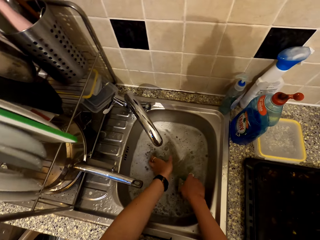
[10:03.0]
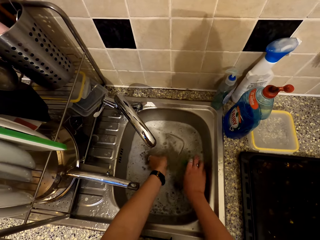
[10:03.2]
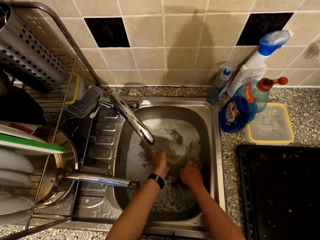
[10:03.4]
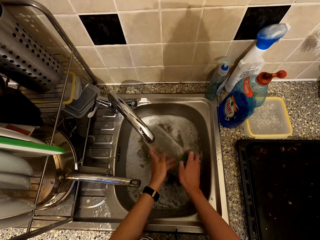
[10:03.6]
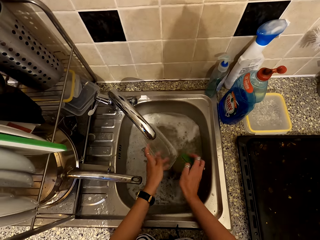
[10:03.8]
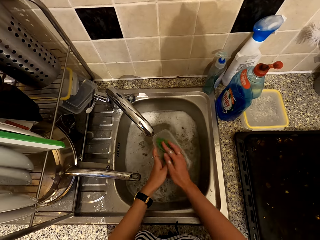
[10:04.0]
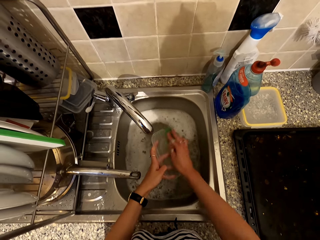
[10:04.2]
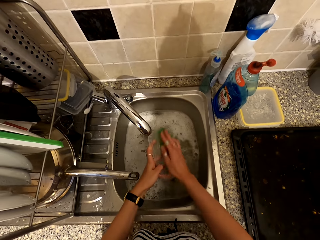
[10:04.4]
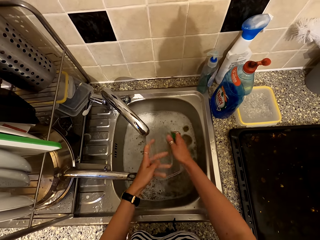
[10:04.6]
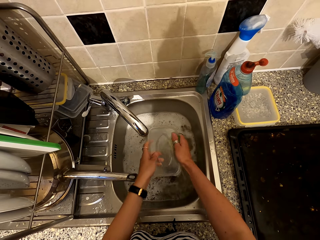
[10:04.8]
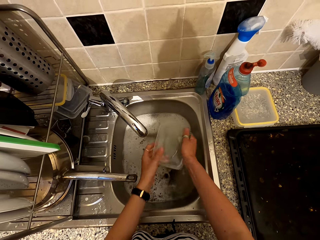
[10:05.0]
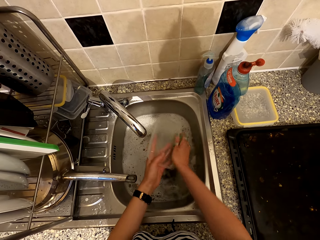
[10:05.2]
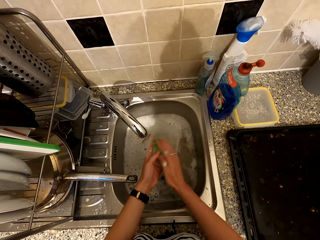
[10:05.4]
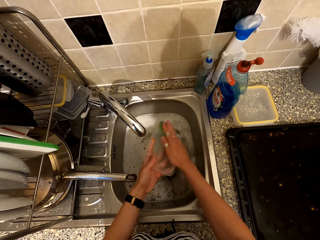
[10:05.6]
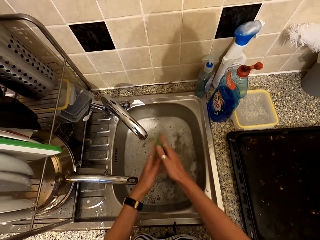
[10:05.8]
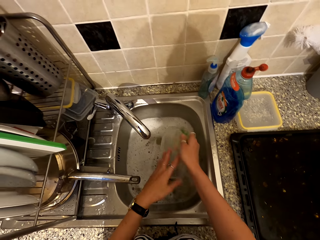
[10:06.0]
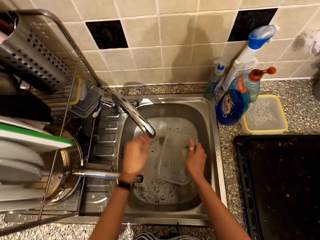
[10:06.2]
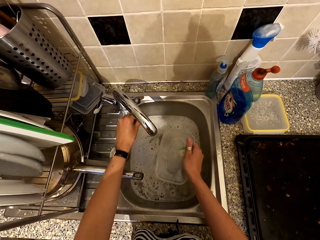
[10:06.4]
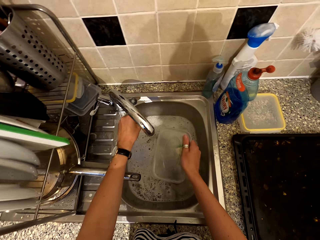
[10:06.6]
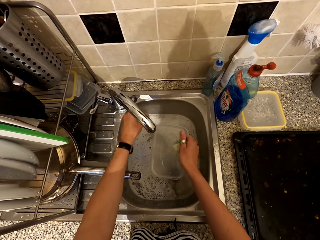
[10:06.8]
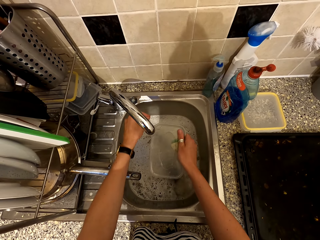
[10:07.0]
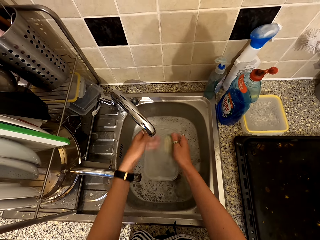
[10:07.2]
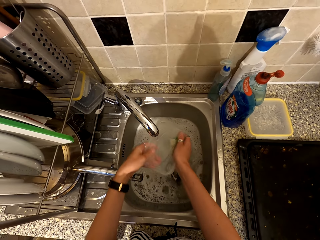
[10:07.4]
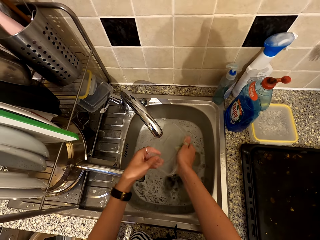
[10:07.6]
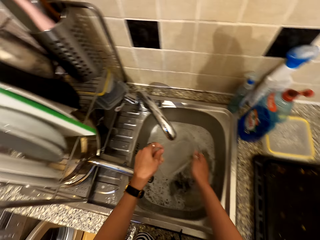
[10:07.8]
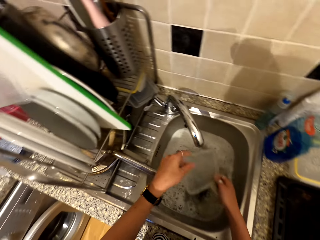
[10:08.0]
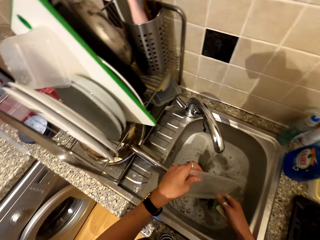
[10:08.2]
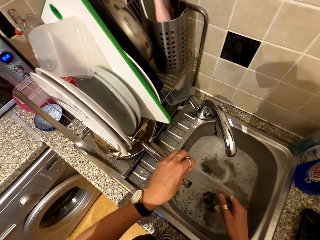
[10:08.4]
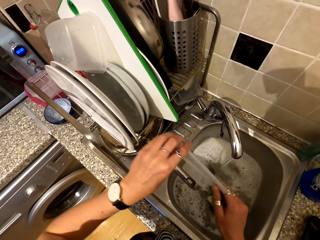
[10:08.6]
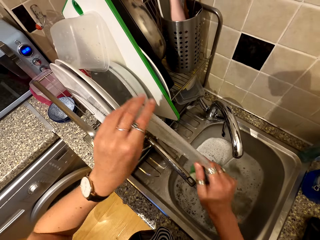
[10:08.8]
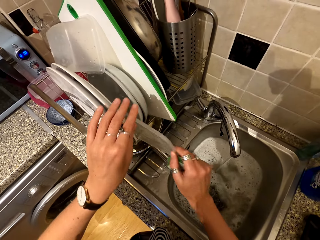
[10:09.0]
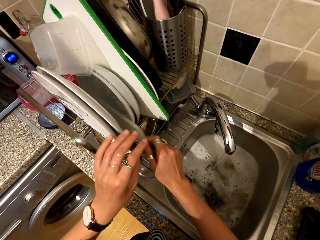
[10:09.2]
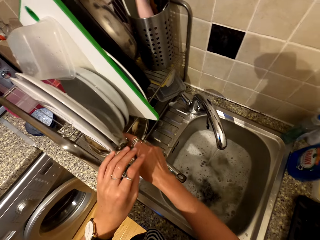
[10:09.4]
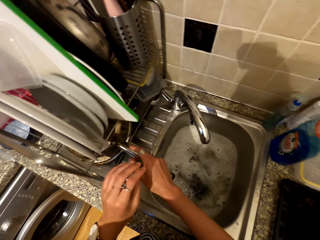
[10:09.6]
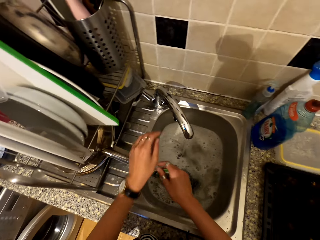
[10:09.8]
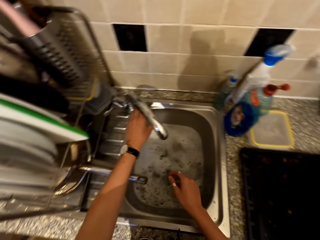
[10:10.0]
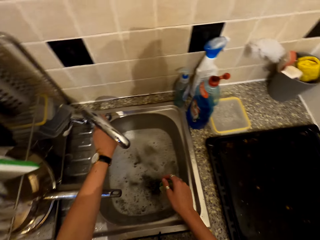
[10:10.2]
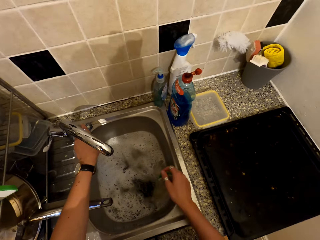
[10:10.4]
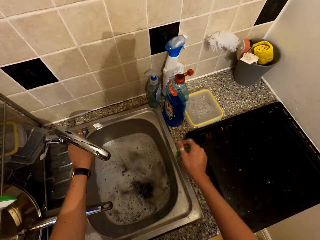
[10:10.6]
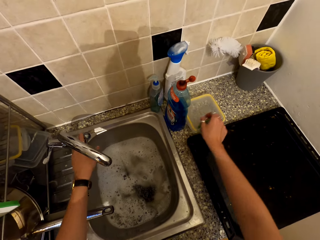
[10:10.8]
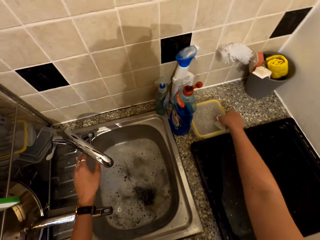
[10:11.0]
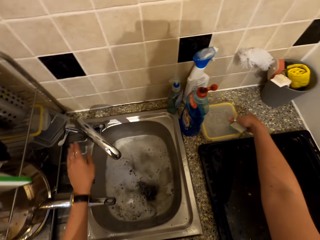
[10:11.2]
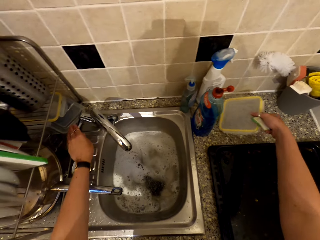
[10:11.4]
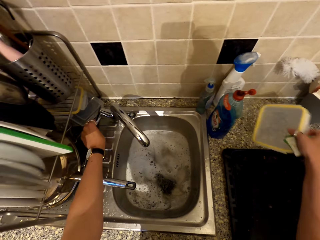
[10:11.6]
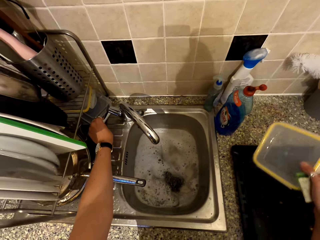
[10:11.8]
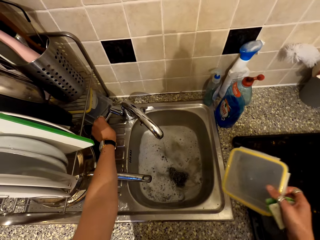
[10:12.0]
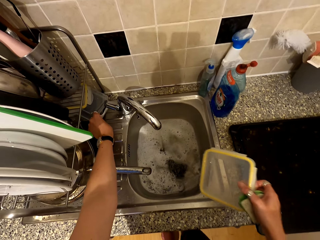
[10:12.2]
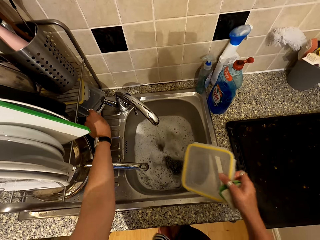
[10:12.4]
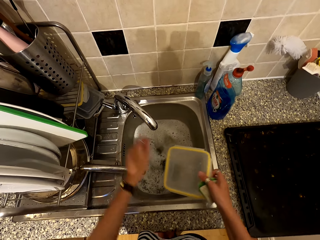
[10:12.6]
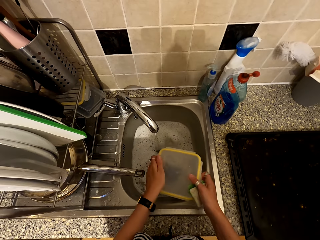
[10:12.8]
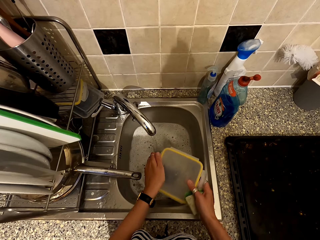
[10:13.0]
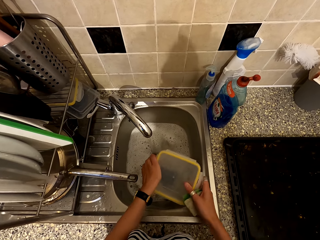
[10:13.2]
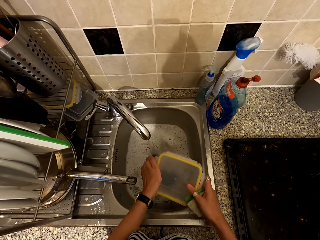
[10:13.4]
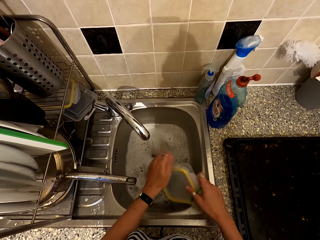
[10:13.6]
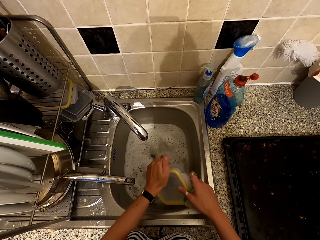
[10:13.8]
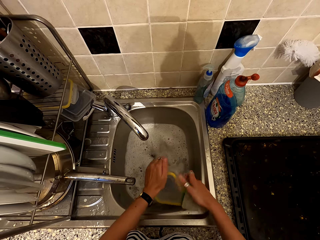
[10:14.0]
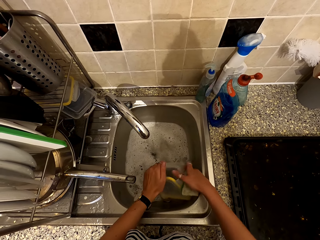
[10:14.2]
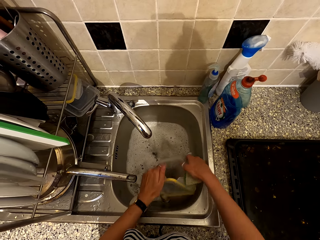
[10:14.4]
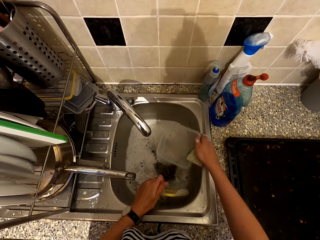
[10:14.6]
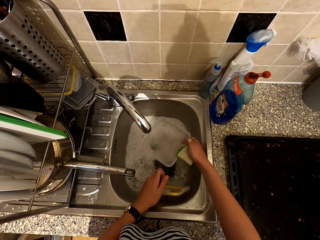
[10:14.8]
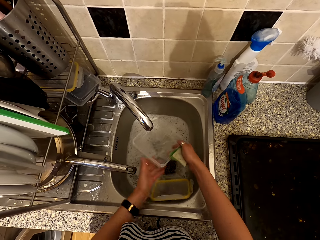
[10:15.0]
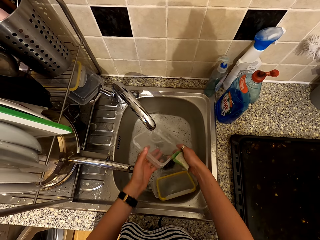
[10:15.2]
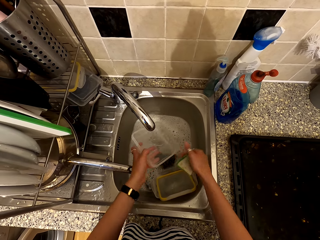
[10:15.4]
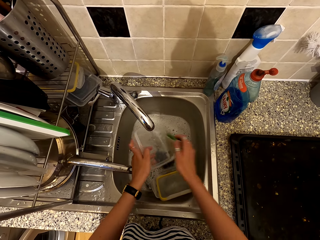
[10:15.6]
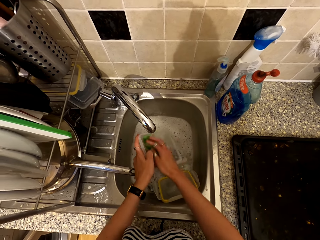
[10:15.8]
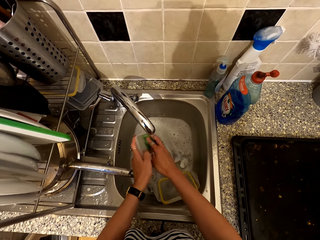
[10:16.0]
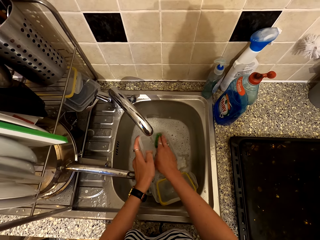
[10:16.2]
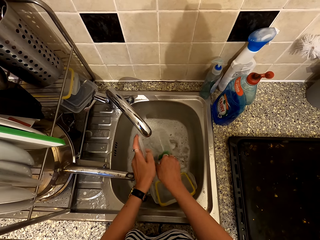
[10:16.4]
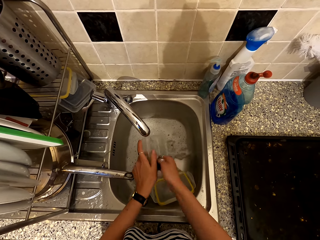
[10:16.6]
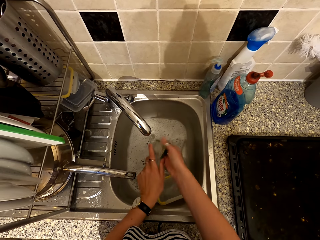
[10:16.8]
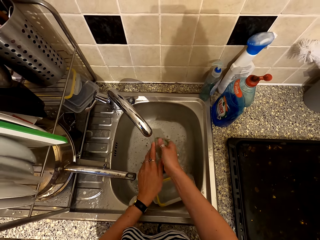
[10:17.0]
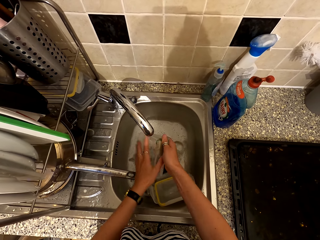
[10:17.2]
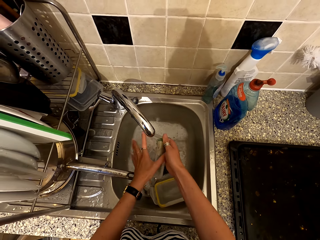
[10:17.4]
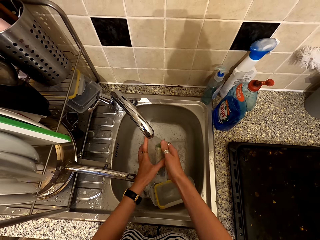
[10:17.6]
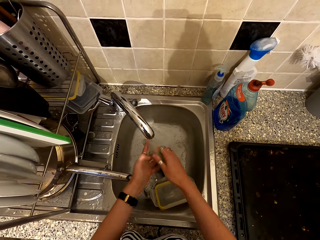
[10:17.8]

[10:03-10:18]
The camera wearer washes the lid in the sink. They open the tap. They rinse the lid in the tap. They place the lid in the utensil rack. They close the tap. They pick up a dish or container from the counter top. They open the container. They open the tap. They wash the dish in the tap.

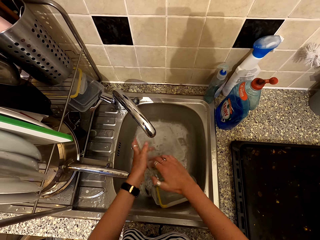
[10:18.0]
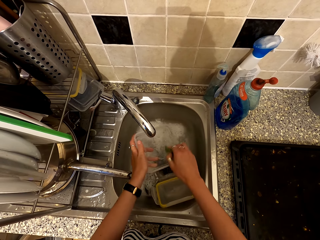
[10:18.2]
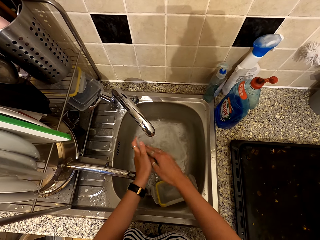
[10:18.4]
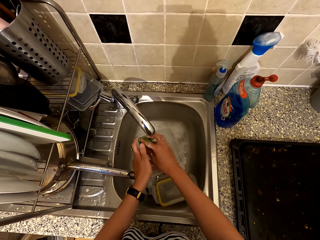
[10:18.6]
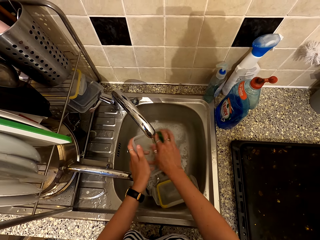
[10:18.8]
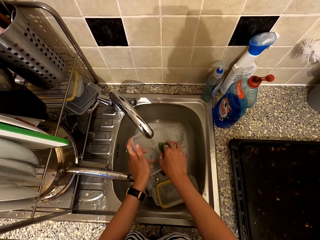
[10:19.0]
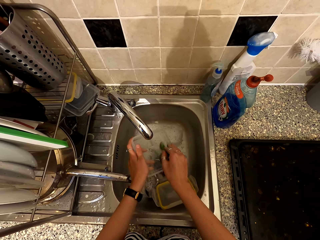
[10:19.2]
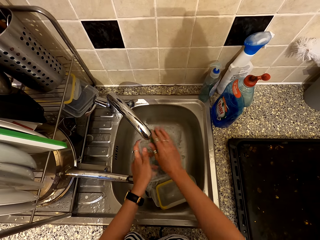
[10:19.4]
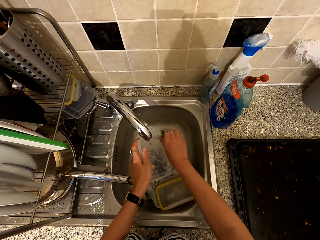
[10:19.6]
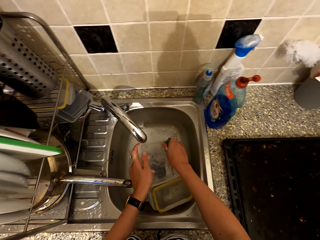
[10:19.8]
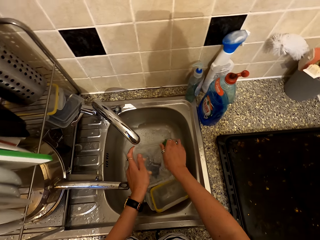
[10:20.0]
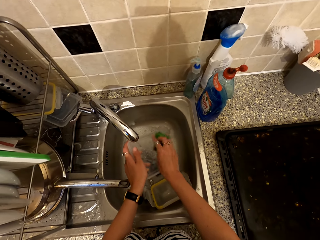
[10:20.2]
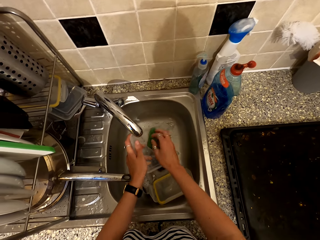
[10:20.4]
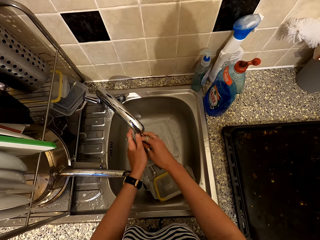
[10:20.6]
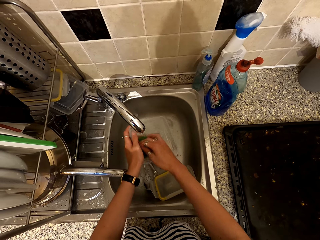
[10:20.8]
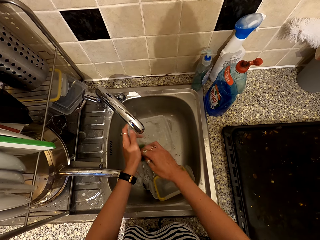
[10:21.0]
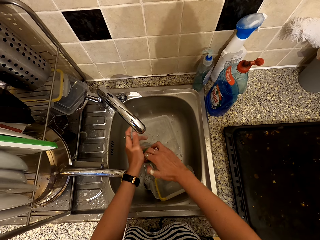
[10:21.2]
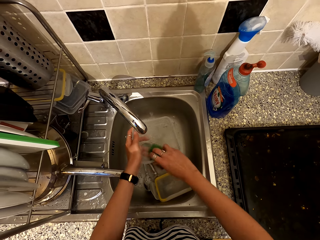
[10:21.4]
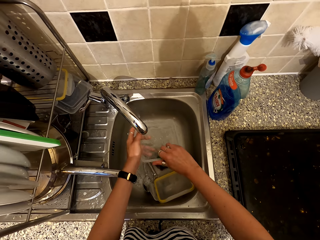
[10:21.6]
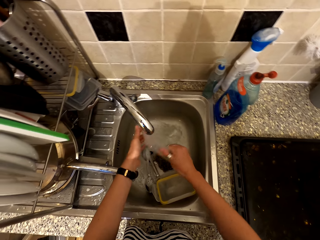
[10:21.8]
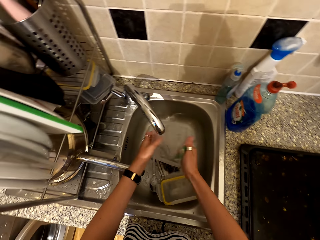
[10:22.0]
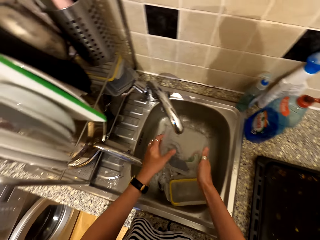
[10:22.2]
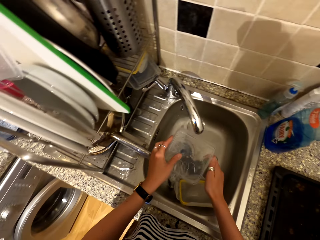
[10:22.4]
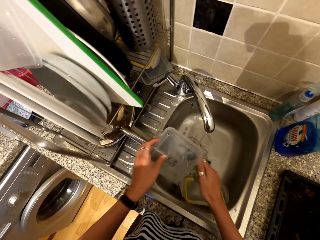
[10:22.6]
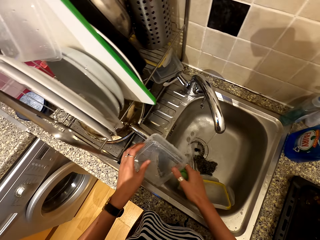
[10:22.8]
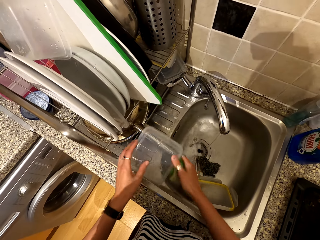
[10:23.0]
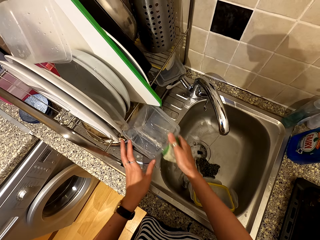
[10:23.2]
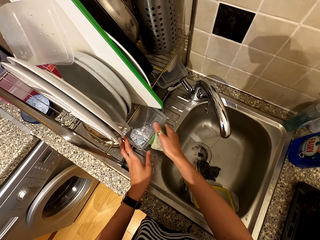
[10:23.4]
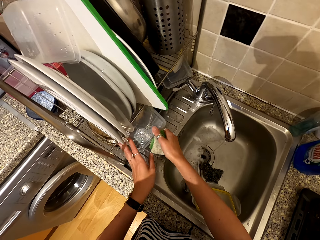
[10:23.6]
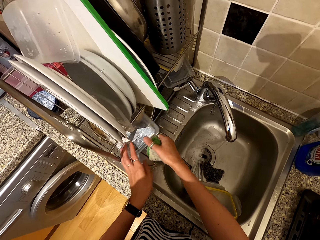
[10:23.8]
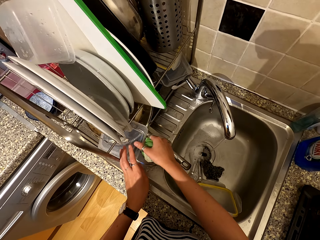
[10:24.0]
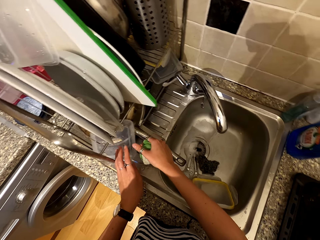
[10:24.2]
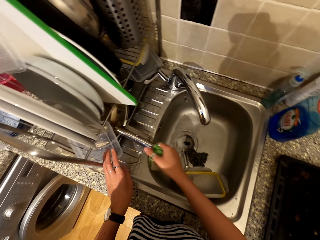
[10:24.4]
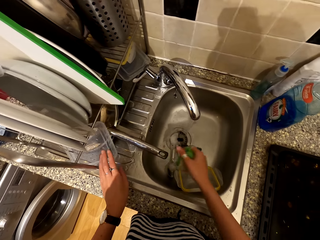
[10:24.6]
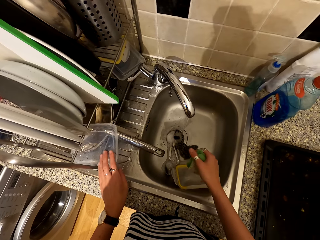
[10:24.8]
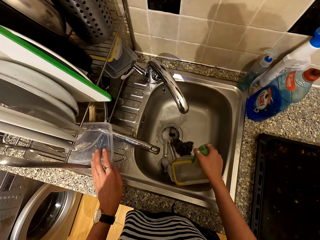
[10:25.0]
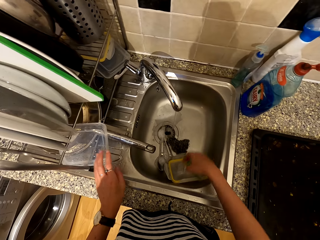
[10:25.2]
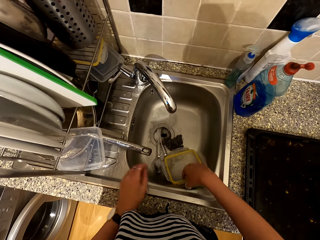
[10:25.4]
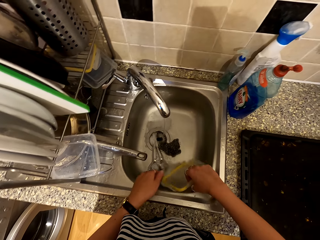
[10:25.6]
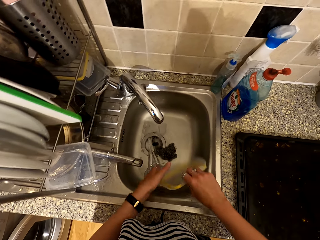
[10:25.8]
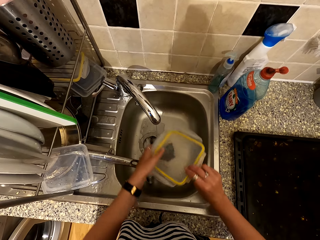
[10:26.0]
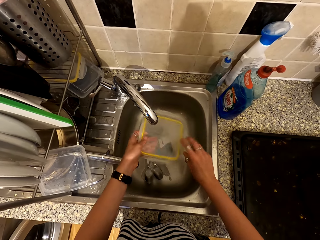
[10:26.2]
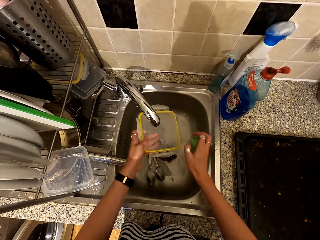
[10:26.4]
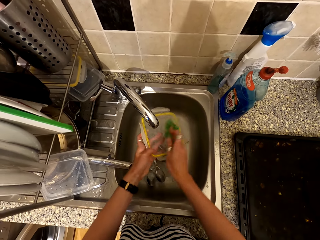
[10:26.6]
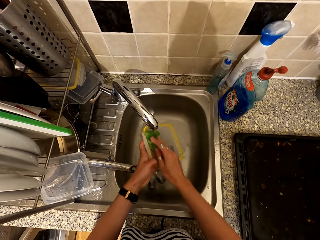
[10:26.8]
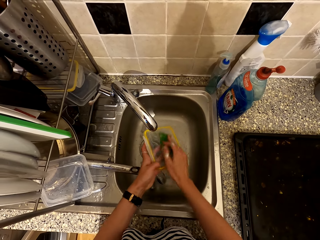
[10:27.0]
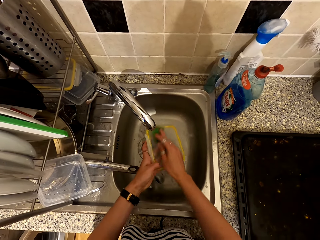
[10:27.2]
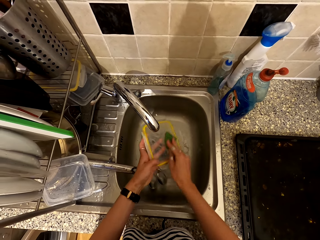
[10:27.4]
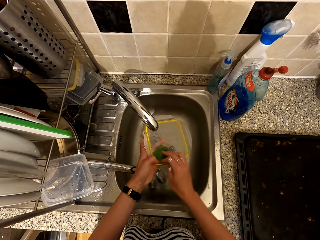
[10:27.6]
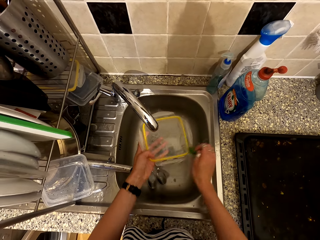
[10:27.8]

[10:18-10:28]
The camera wearer places the dish in the utensil rack. They pick up the dish lid. They wash the lid or dish in the tap.
